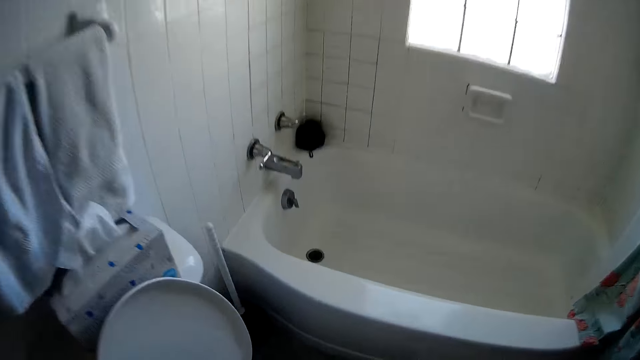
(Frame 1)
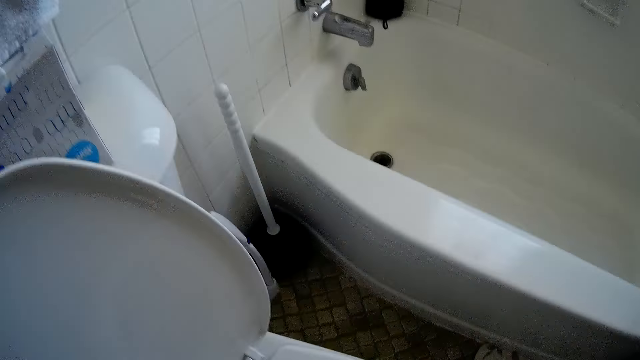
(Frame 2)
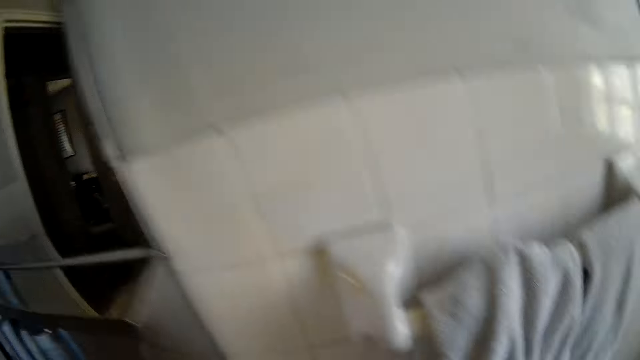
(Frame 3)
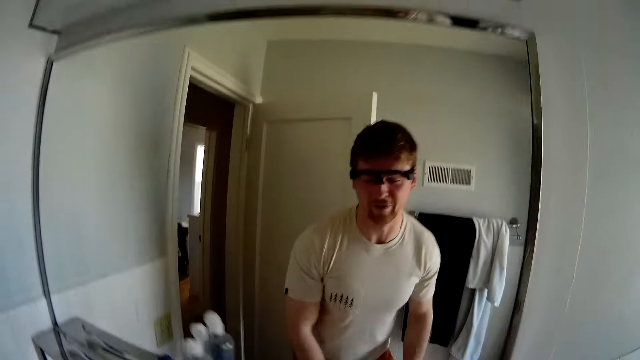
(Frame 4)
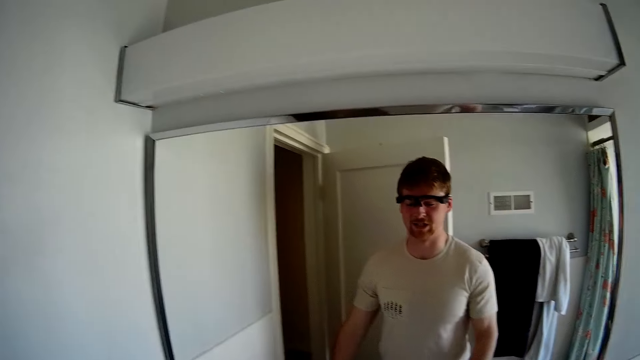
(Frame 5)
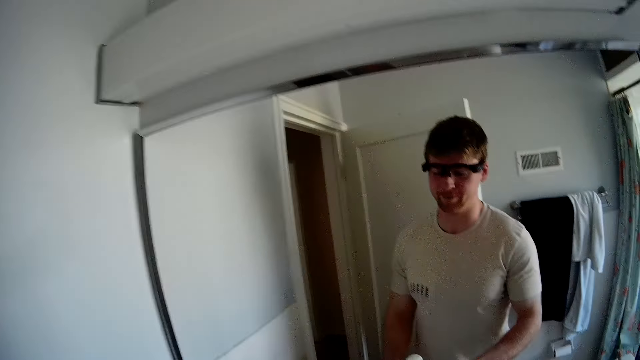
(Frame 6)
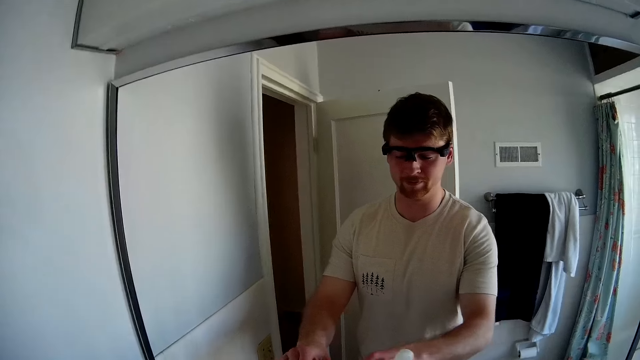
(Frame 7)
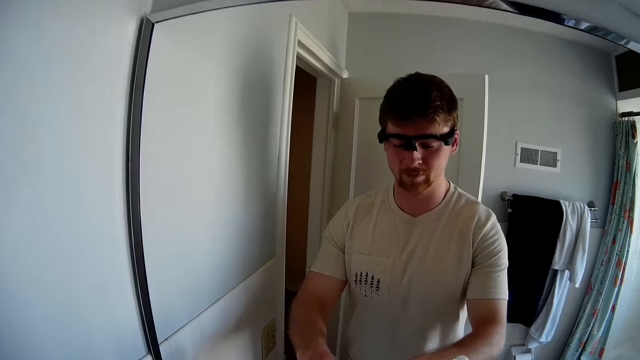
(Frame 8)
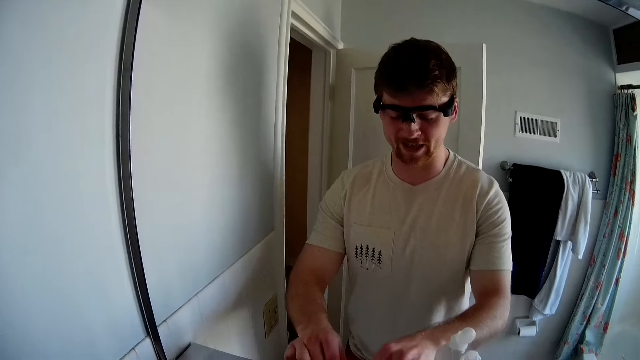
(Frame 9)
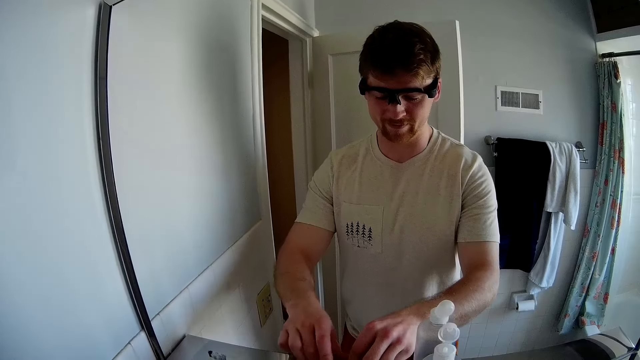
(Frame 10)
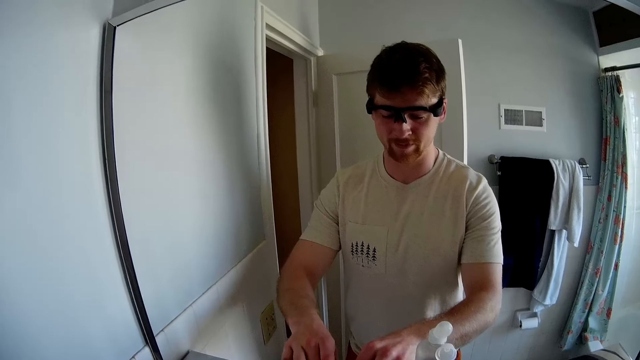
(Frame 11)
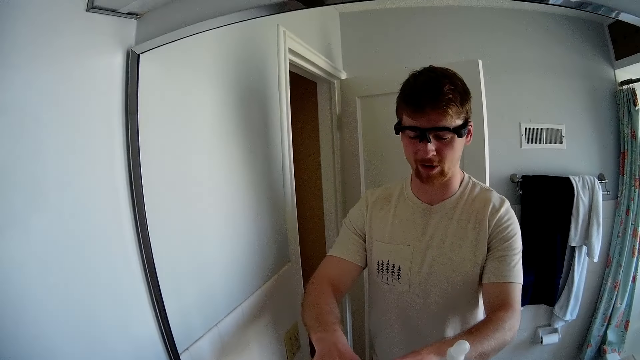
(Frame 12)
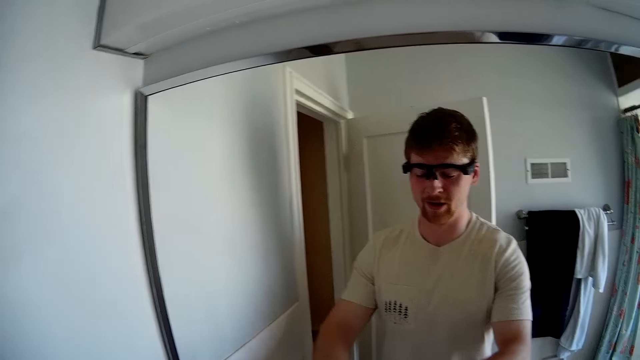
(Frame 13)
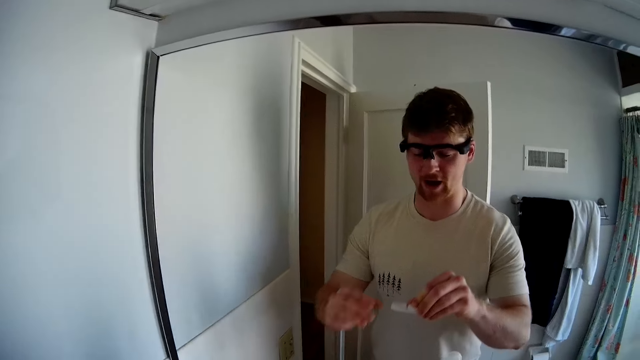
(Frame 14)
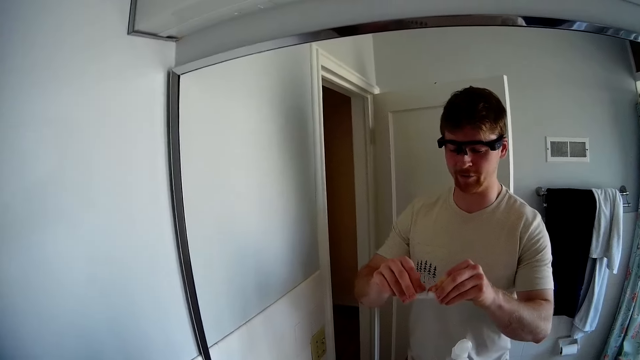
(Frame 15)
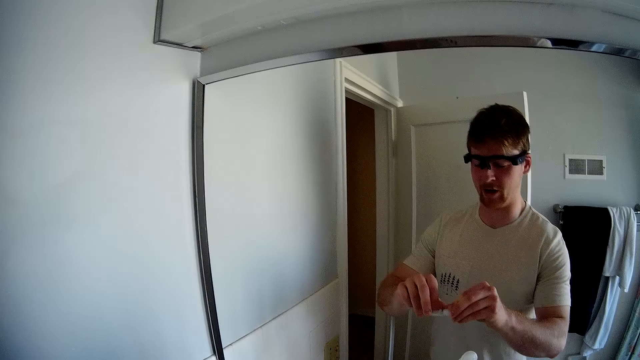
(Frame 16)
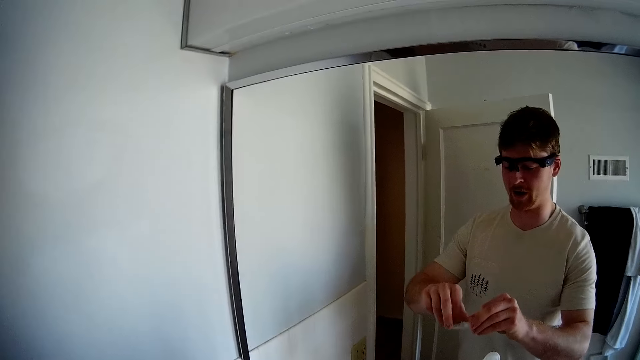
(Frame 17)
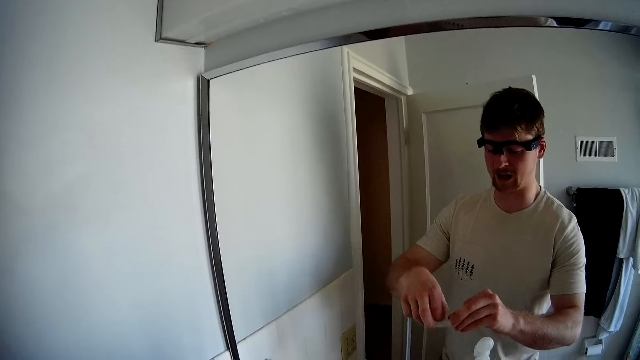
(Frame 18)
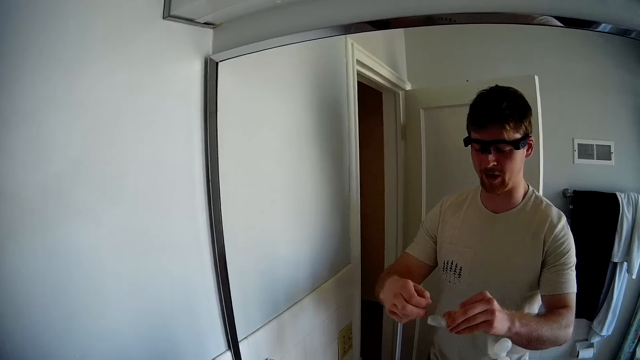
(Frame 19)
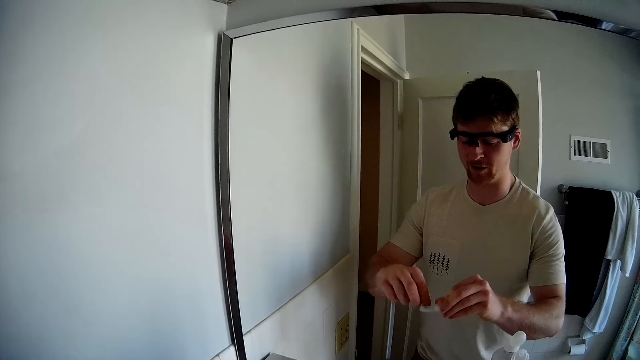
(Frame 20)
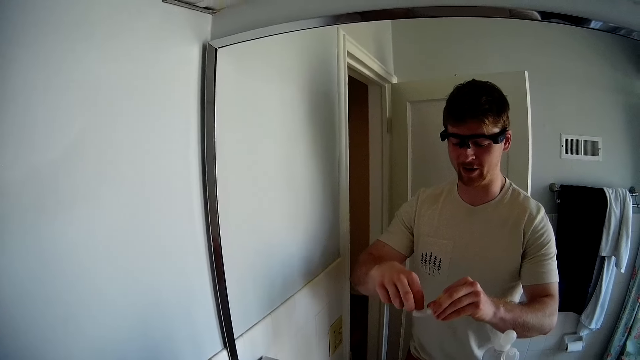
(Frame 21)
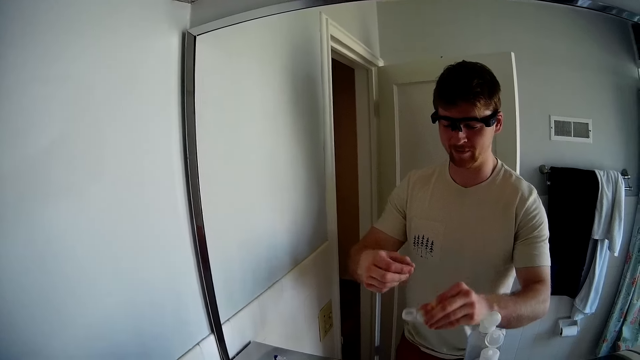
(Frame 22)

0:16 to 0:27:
The camera wearer does something in the washroom. He takes out a lens from a contact lens case with his right hand.

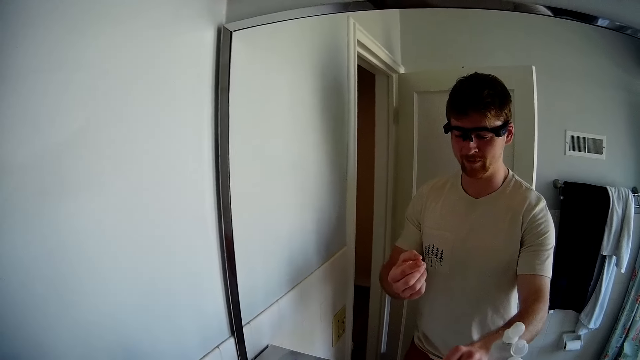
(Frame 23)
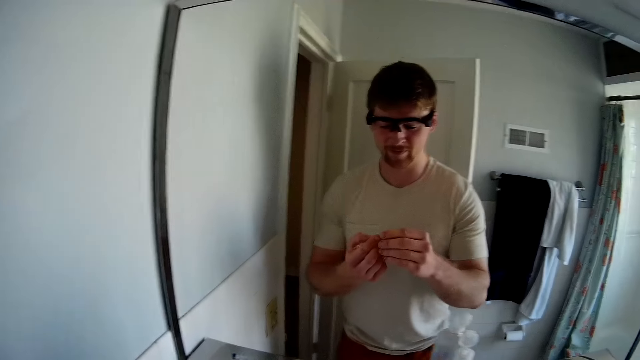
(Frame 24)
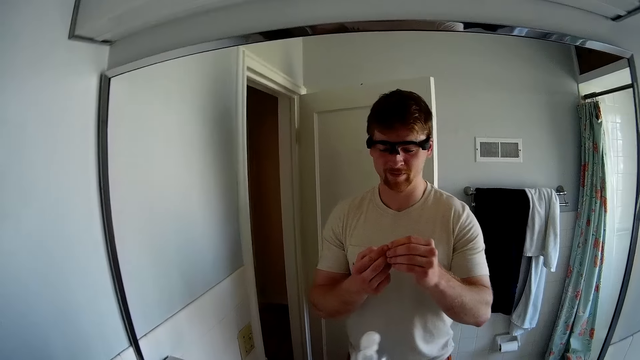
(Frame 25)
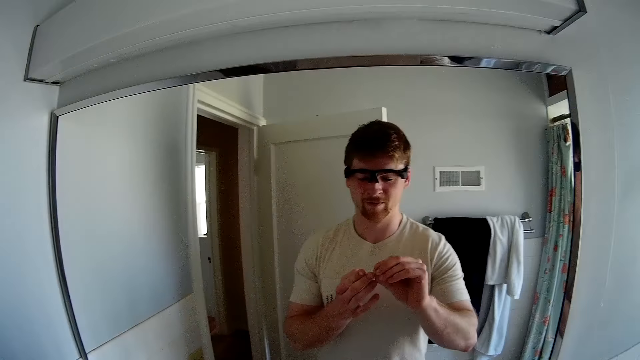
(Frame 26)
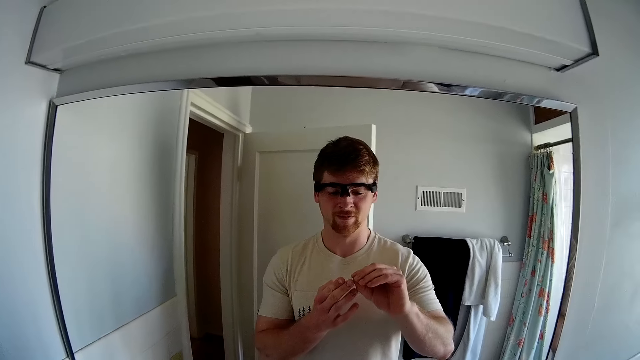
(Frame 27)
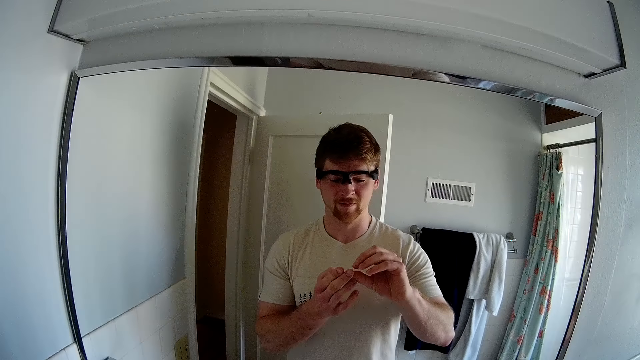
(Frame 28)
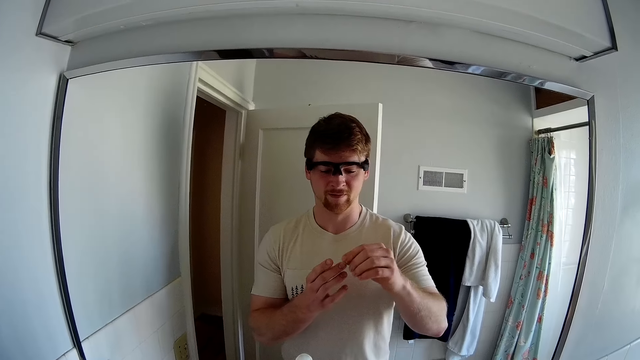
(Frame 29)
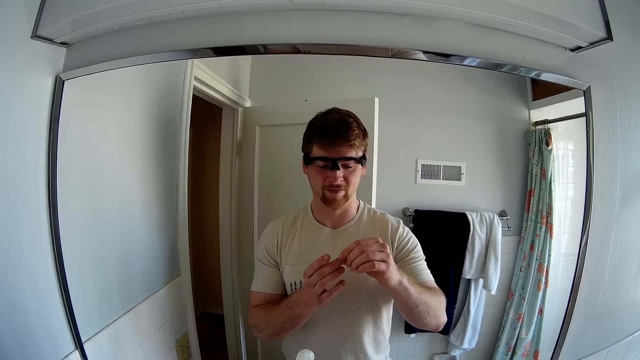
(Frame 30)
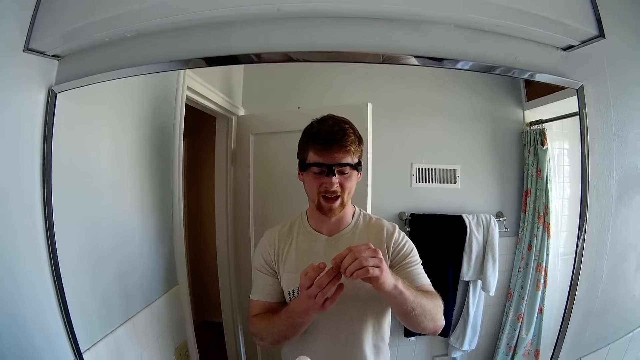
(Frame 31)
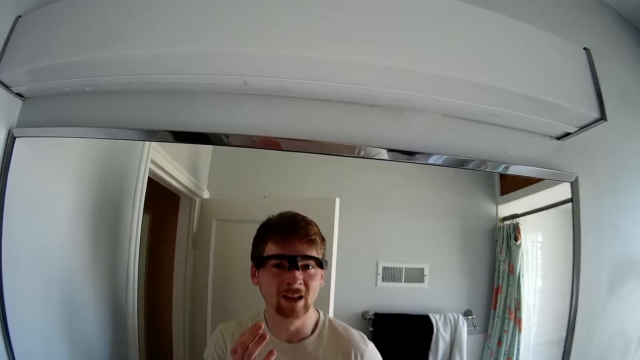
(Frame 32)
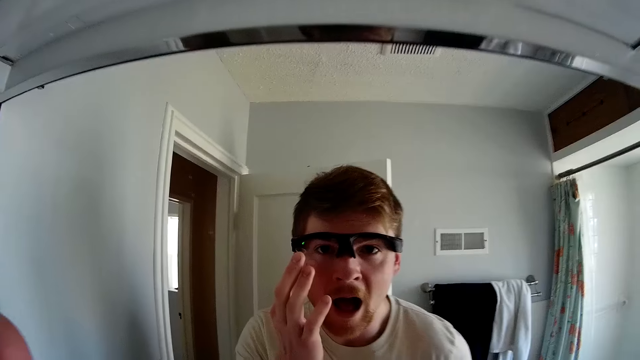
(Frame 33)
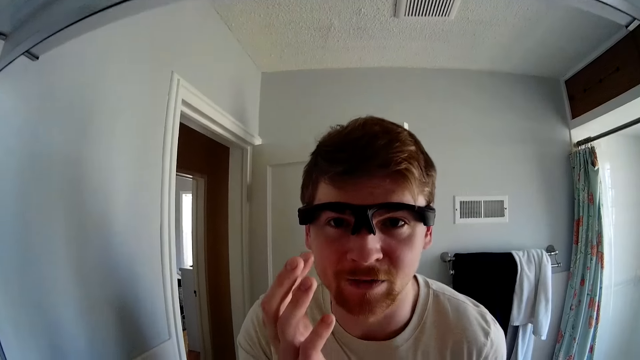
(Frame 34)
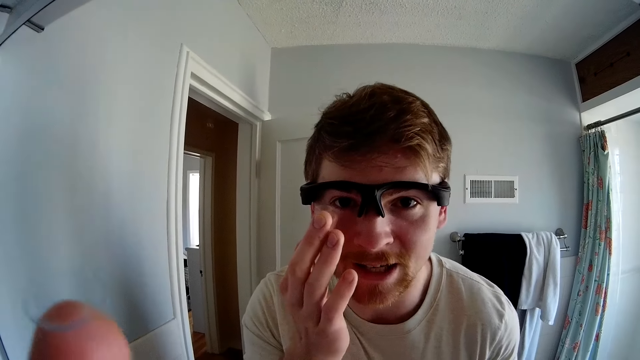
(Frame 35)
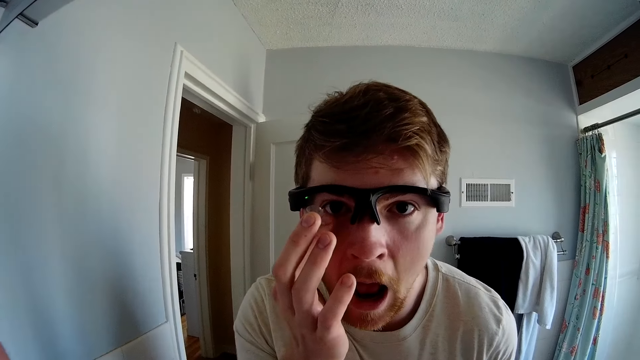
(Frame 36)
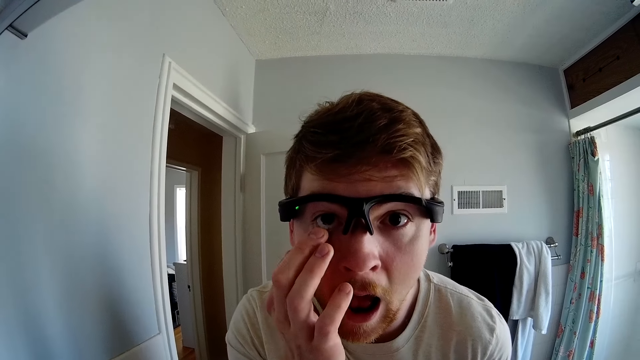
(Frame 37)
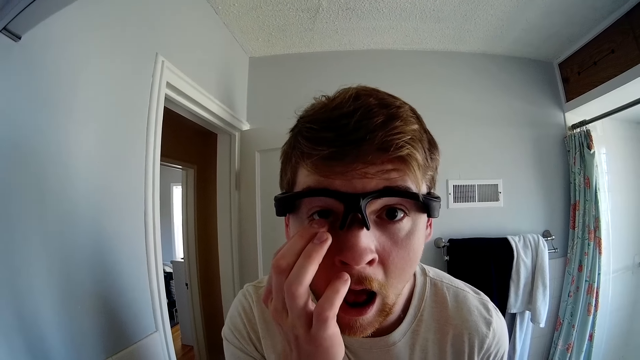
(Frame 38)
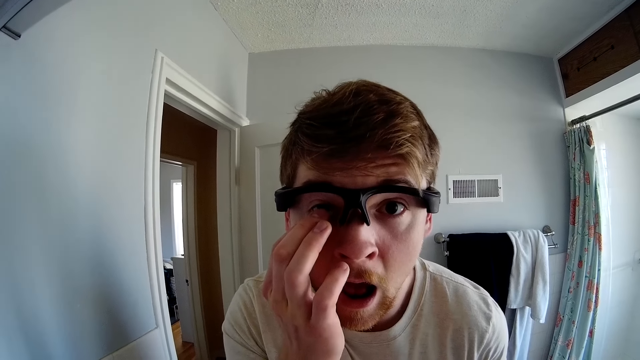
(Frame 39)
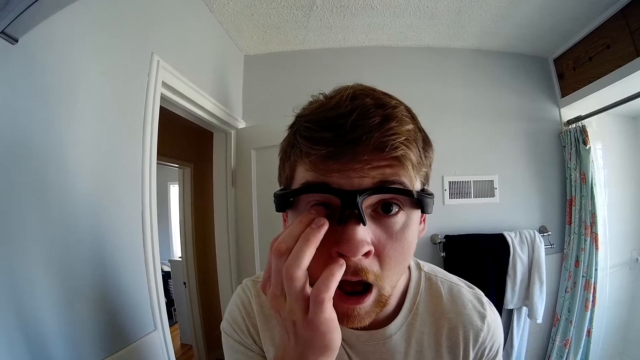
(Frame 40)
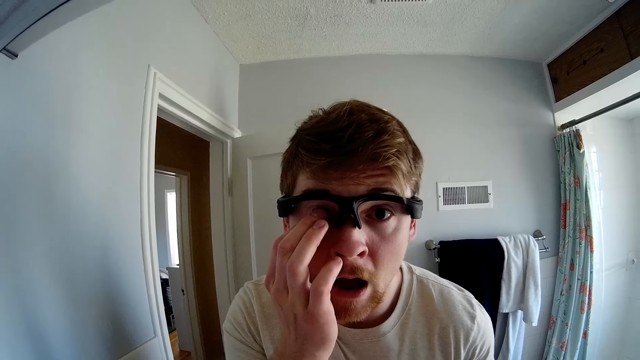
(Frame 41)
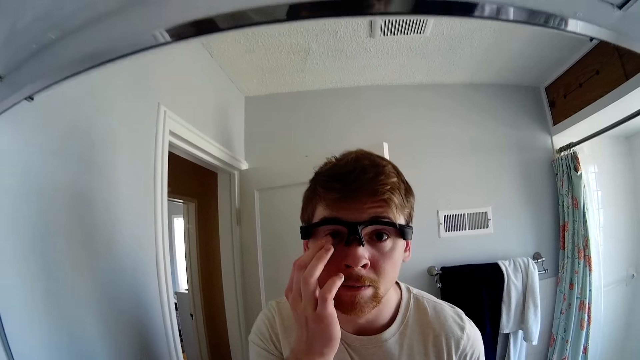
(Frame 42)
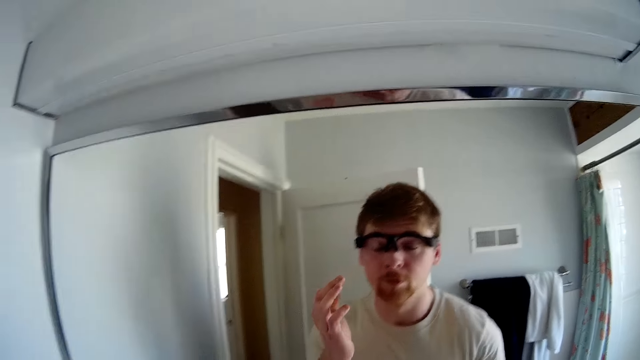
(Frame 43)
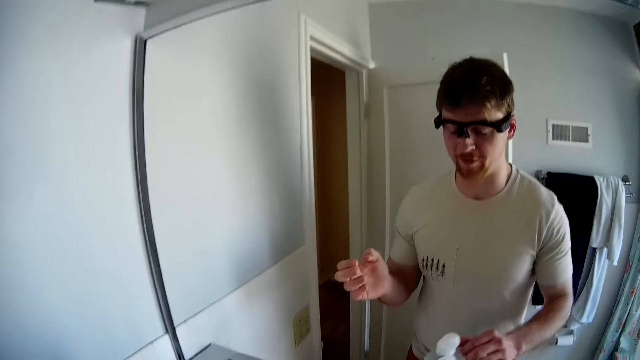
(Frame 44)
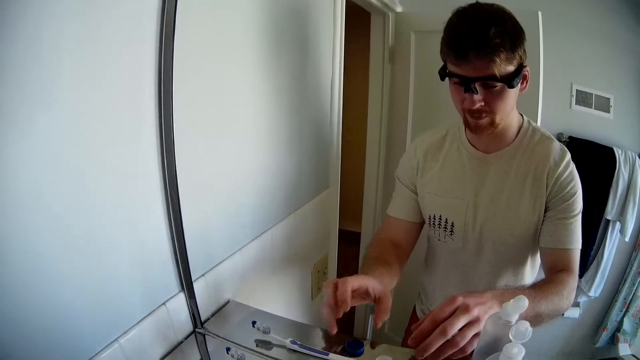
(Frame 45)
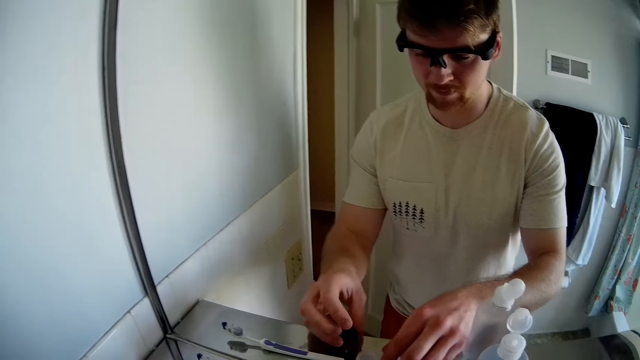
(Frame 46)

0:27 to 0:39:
The camera wearer readjusts the position of the contact lens on his right hand with his left hand. He stares at the mirror. He applies the contact lens to his eyes with his right hand, in the right eye.
